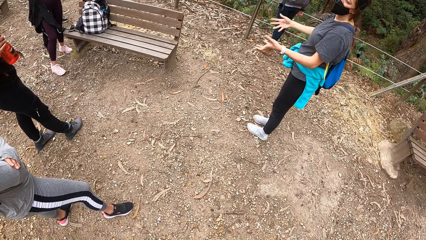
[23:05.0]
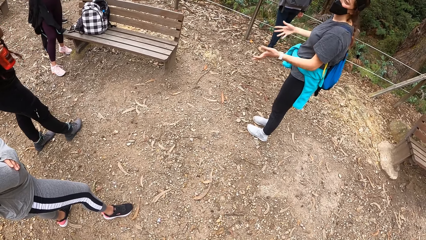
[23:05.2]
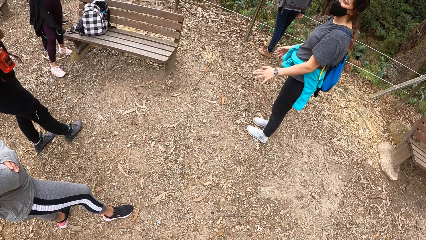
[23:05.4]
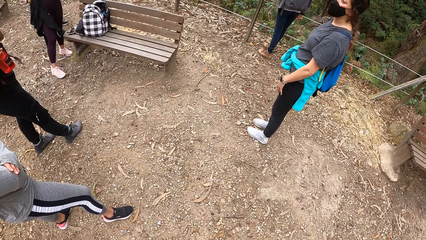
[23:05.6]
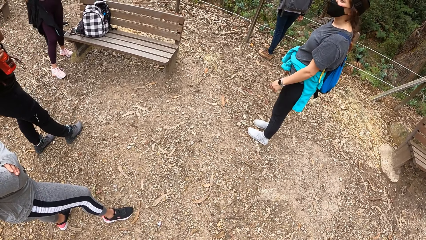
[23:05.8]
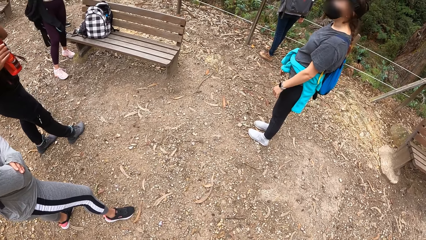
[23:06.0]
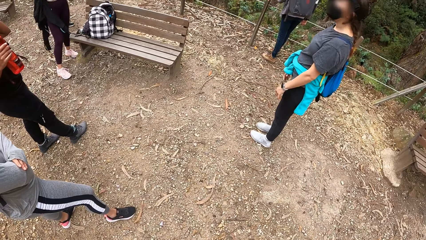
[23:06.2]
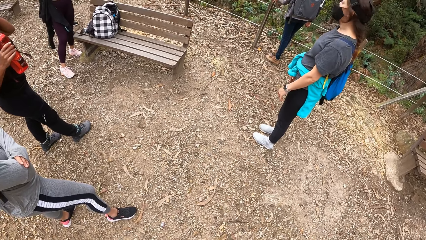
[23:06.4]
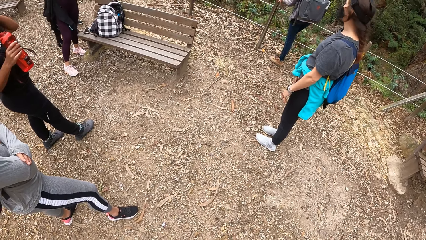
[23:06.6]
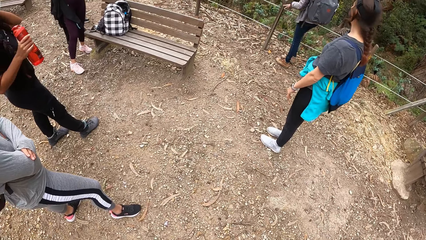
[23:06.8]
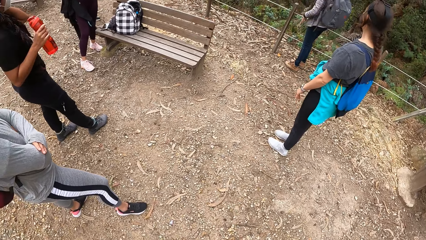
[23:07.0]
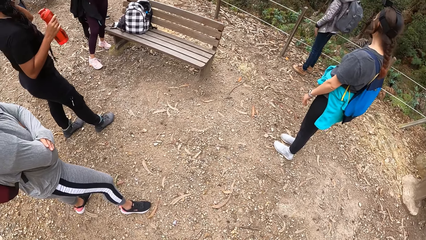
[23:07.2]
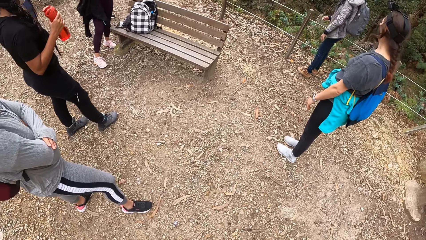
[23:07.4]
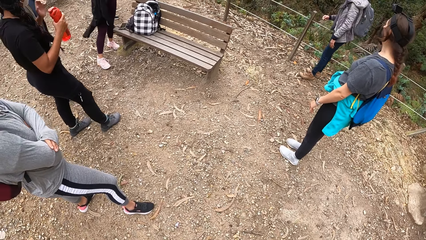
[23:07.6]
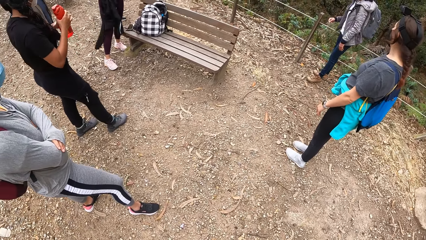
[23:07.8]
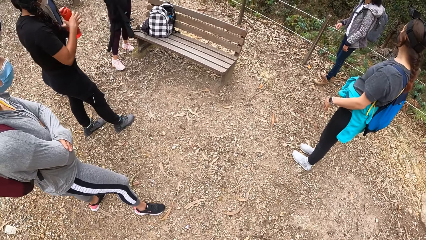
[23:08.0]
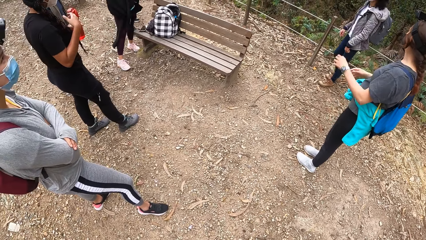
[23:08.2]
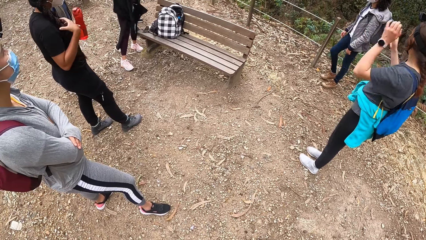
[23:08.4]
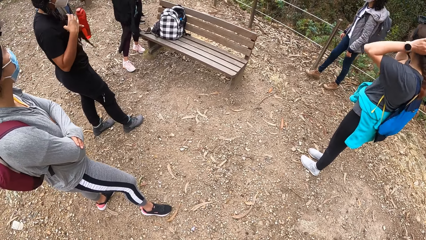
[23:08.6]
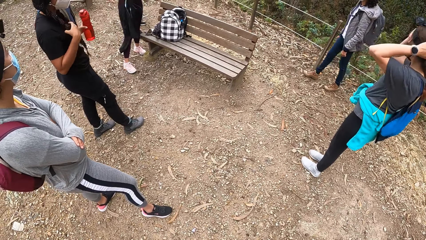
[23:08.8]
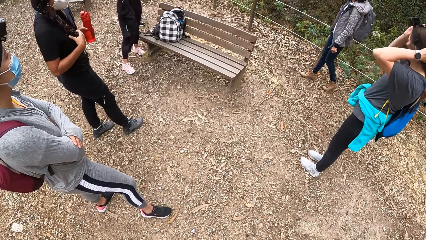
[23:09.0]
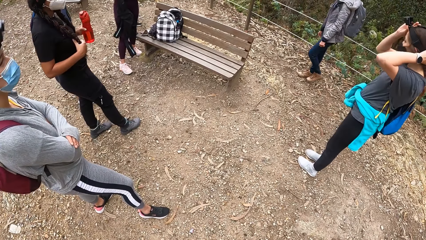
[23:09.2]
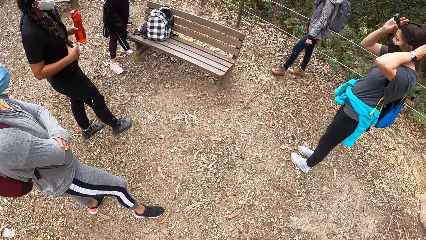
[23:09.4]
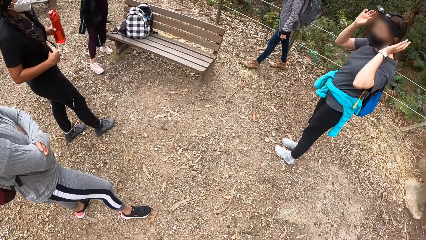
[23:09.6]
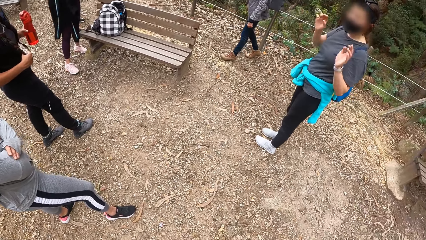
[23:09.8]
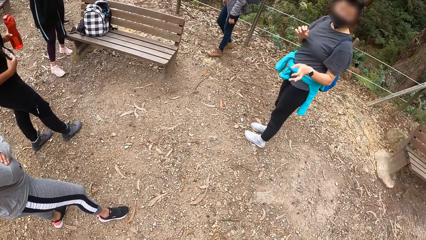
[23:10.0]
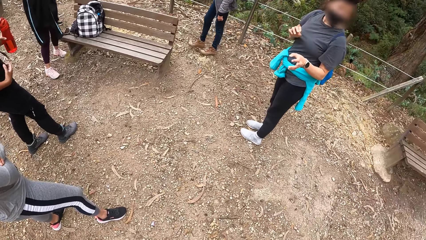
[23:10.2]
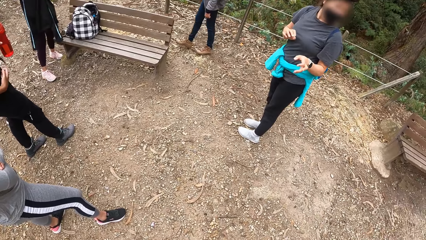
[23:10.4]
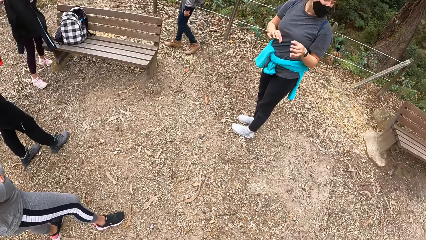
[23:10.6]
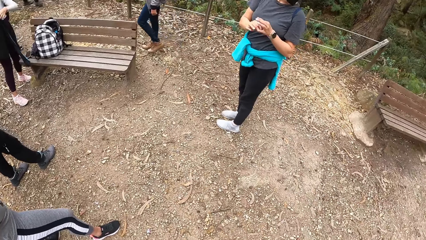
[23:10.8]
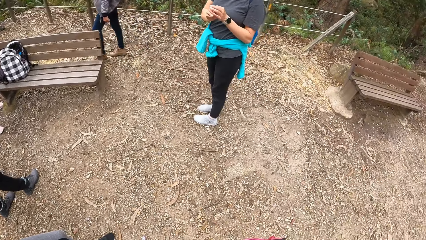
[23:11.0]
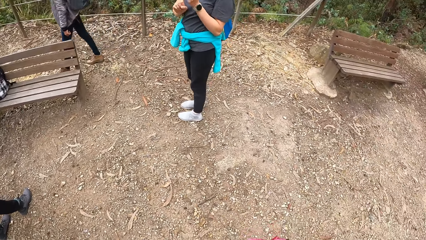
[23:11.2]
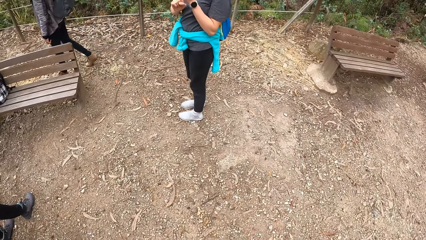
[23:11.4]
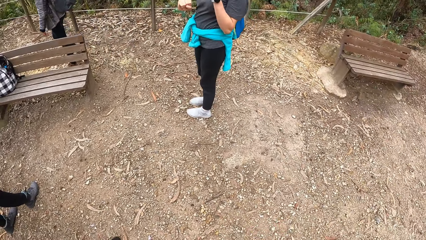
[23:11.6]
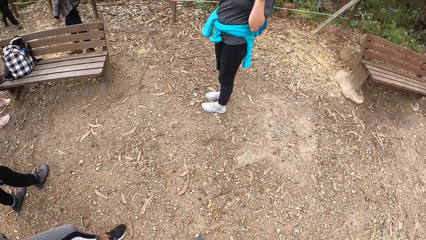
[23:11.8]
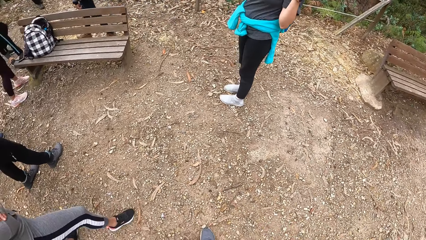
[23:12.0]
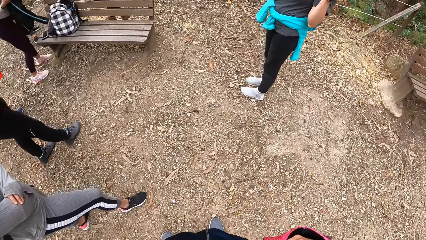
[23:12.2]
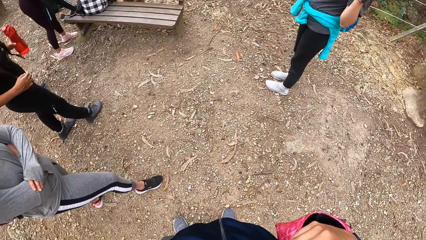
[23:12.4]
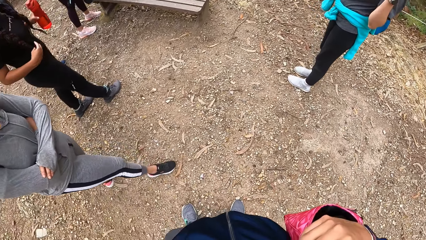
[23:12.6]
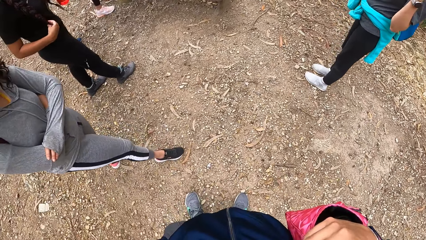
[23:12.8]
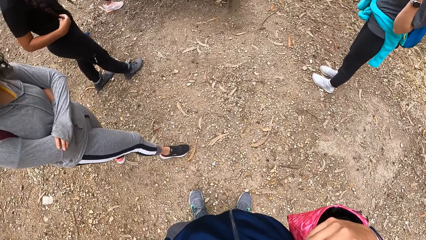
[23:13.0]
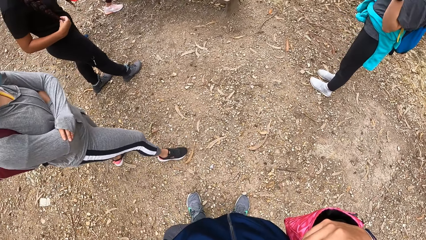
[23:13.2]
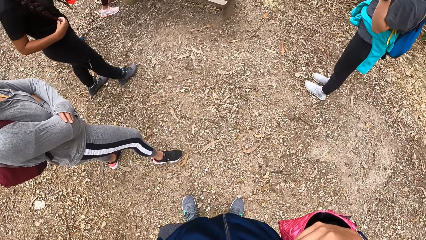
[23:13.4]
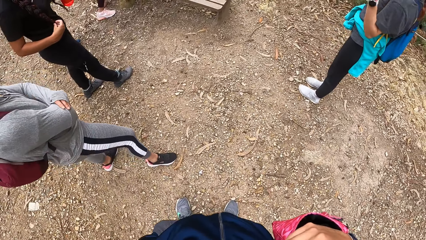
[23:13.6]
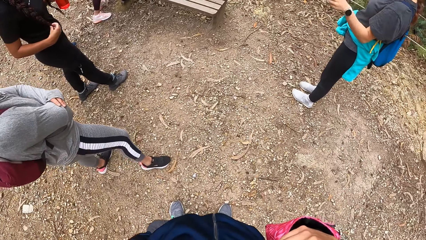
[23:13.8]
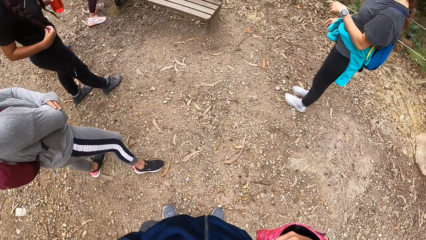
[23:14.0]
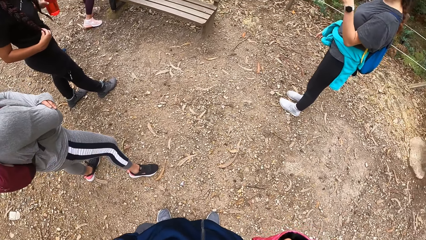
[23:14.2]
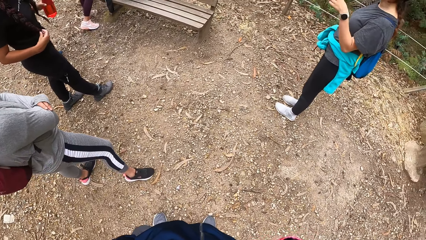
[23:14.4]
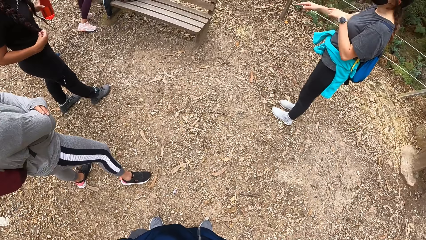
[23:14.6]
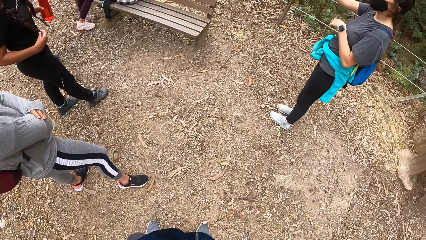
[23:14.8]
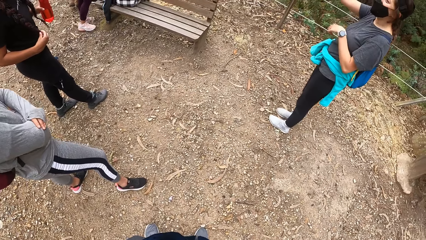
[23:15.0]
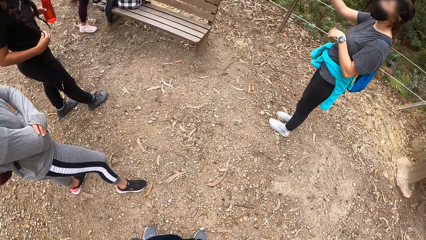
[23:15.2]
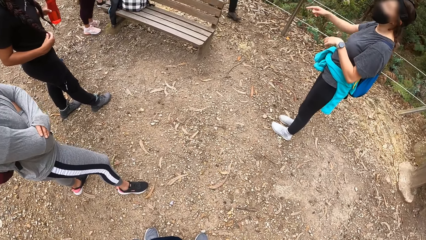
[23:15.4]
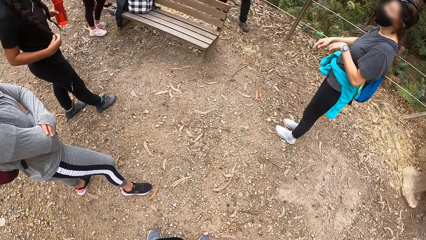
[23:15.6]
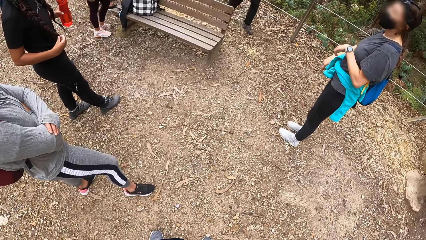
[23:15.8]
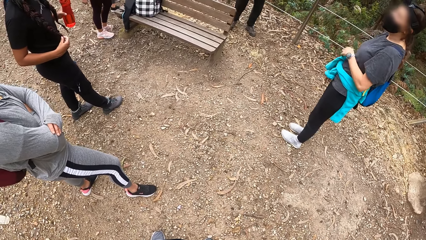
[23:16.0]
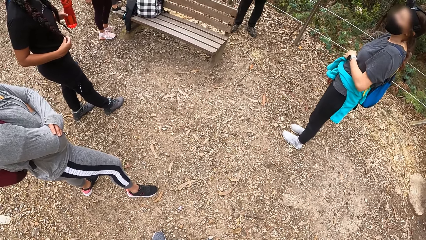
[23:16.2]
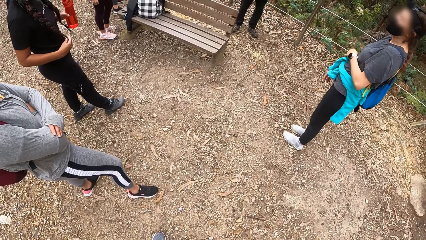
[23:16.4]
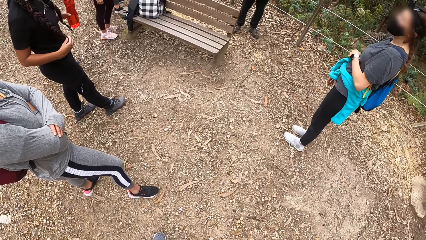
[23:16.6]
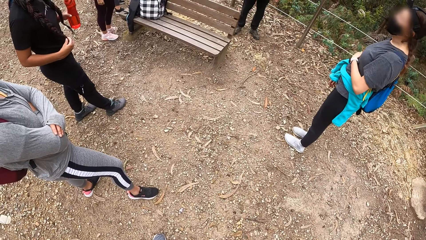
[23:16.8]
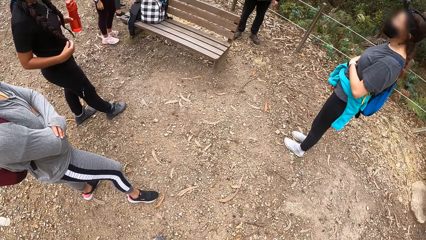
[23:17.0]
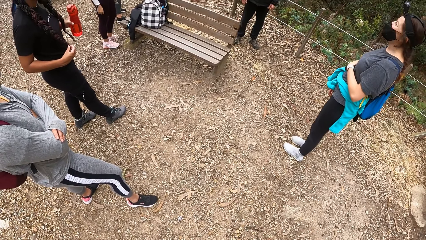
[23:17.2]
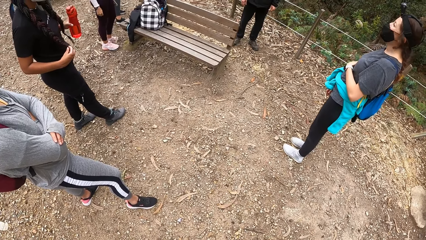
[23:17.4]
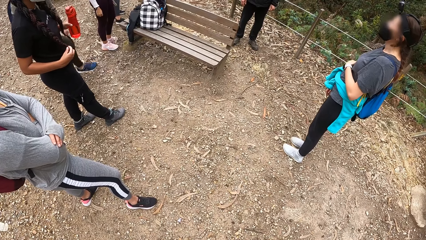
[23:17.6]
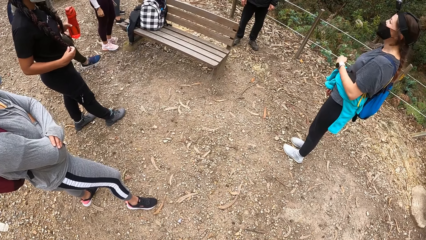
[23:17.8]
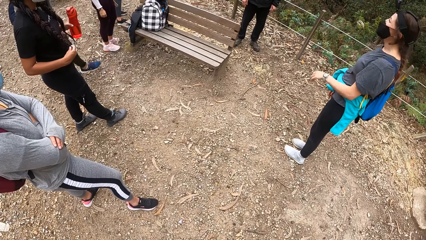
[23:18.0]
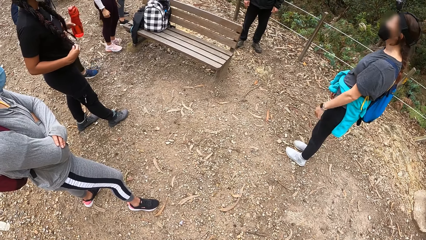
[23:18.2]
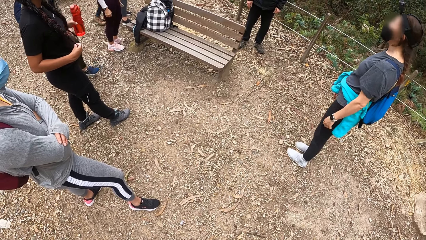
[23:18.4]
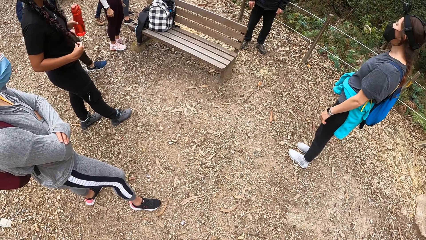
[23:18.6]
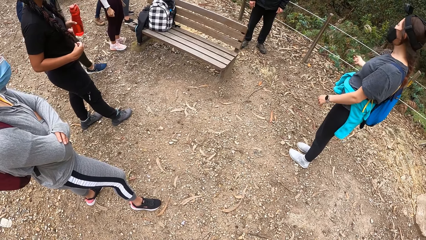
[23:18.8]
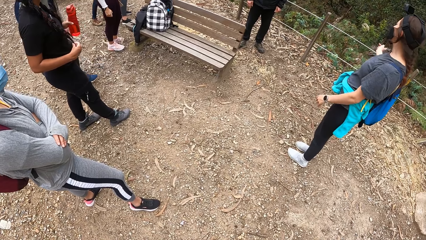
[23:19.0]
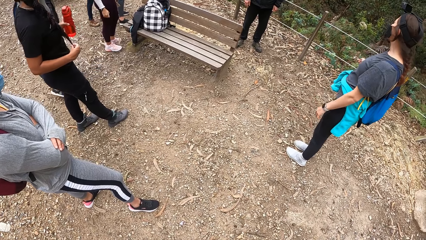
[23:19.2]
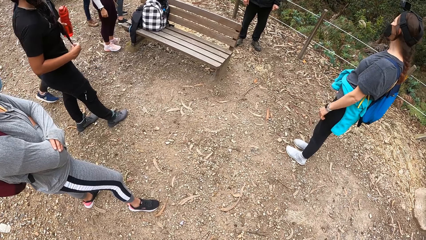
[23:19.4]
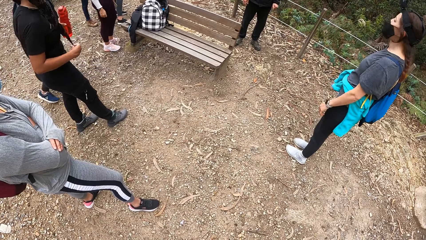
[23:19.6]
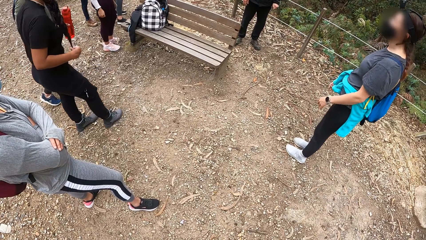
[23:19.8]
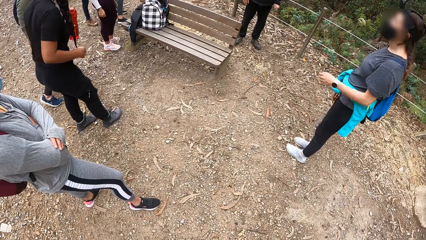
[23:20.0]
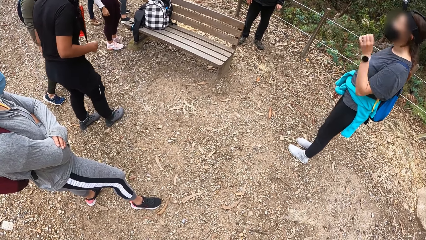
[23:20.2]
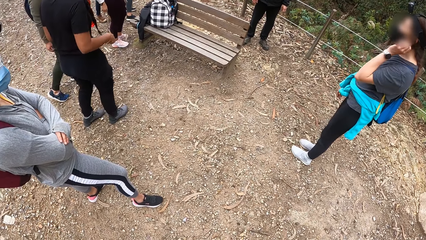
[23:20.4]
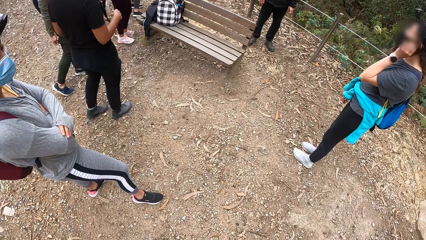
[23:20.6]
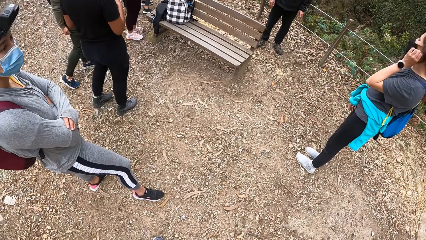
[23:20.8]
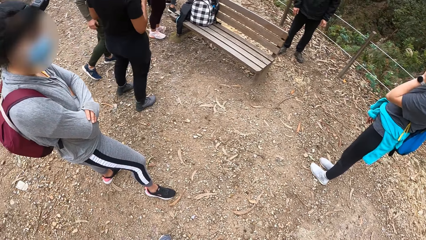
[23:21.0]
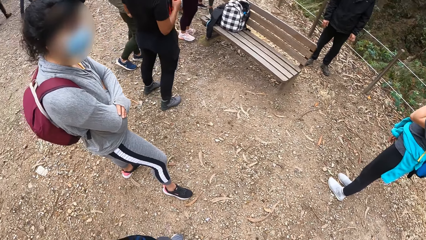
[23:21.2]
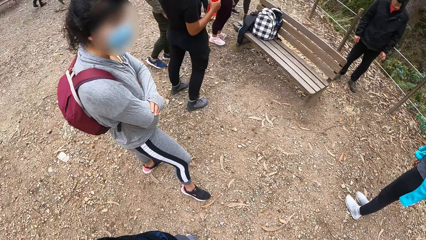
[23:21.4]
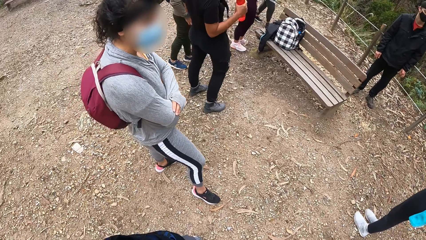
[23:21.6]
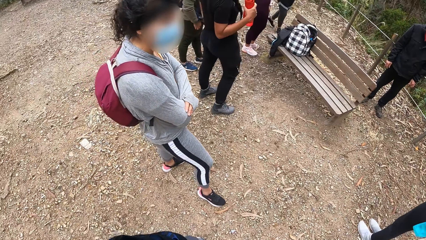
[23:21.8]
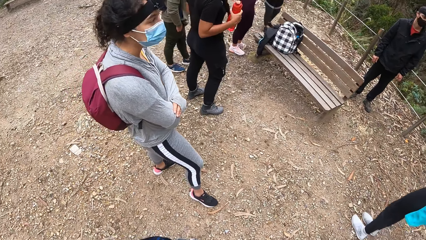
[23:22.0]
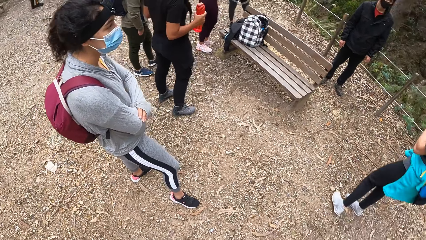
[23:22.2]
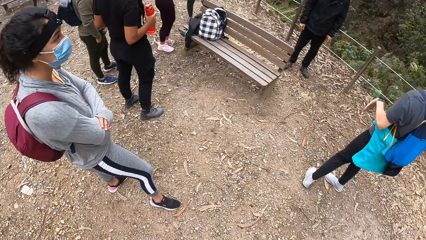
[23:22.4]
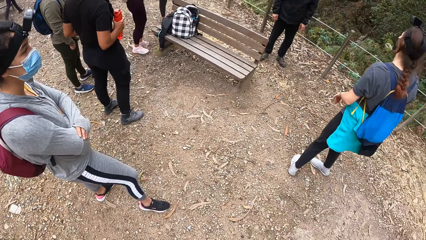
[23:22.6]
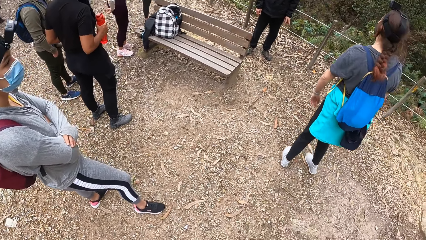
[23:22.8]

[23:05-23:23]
The lady walks around. Another lady adjusts the camera. The other lady adjusts the mask.
